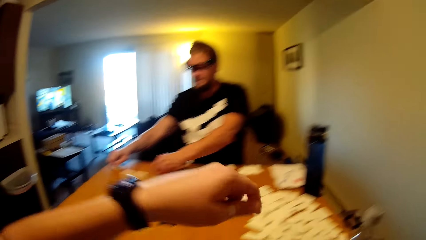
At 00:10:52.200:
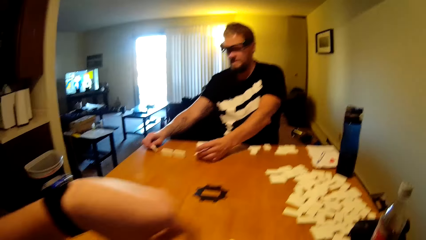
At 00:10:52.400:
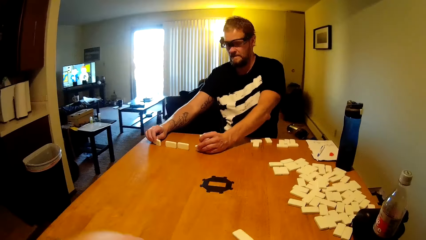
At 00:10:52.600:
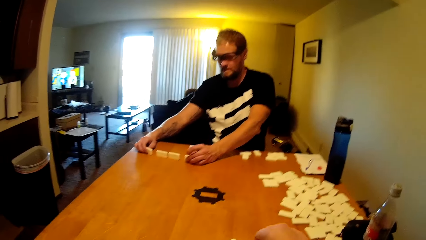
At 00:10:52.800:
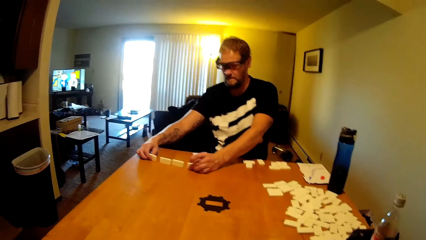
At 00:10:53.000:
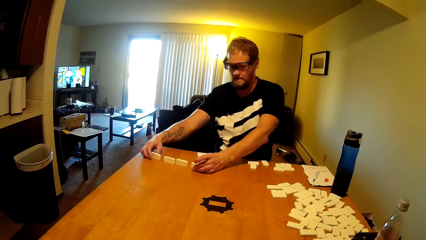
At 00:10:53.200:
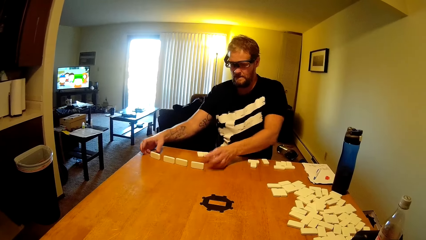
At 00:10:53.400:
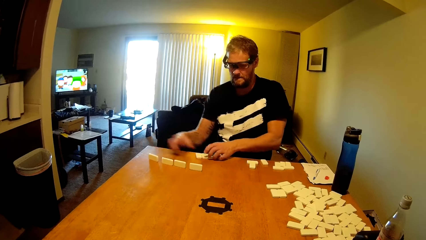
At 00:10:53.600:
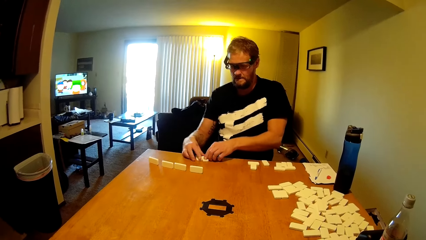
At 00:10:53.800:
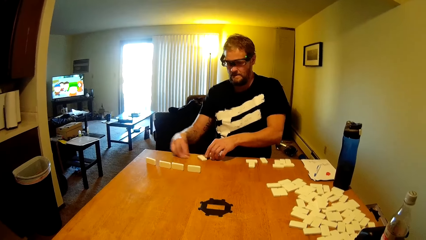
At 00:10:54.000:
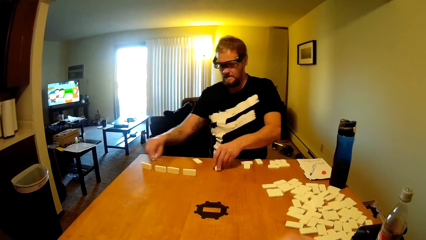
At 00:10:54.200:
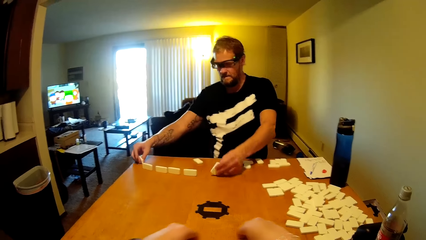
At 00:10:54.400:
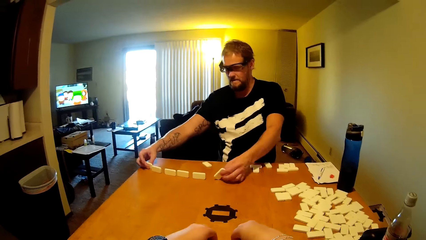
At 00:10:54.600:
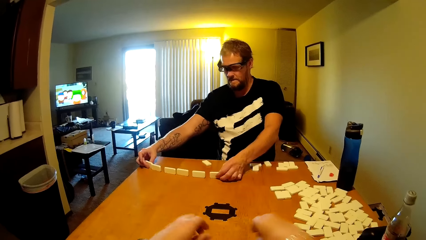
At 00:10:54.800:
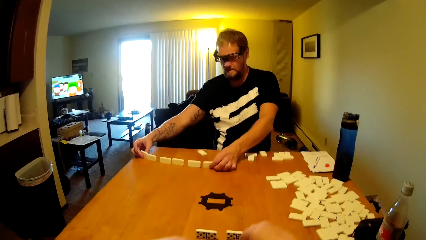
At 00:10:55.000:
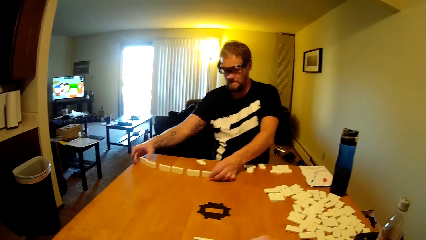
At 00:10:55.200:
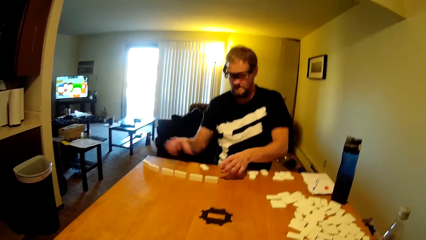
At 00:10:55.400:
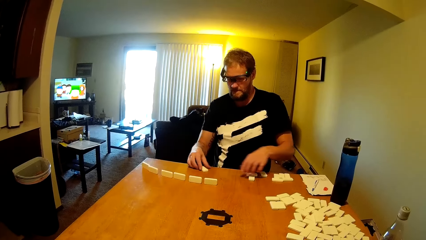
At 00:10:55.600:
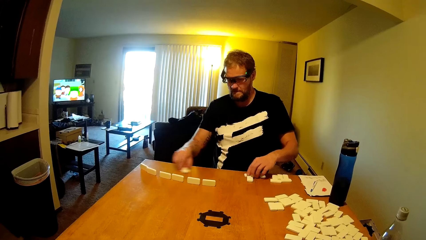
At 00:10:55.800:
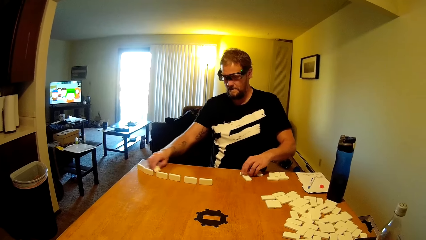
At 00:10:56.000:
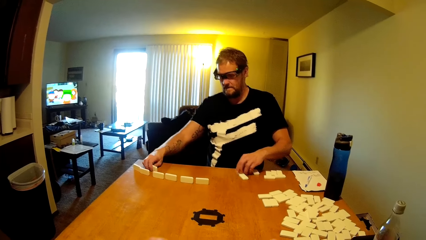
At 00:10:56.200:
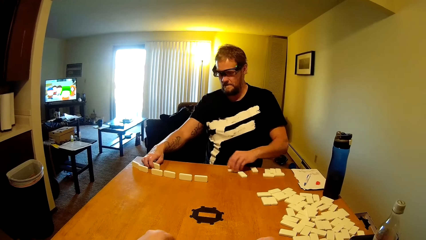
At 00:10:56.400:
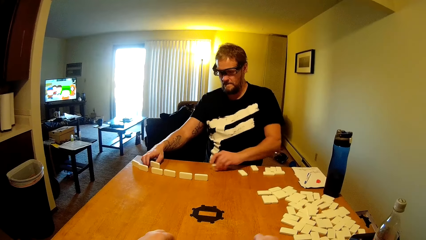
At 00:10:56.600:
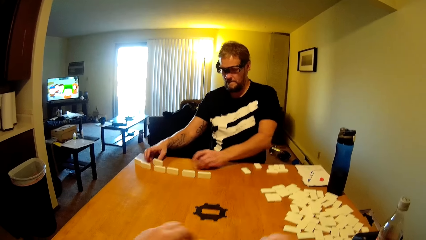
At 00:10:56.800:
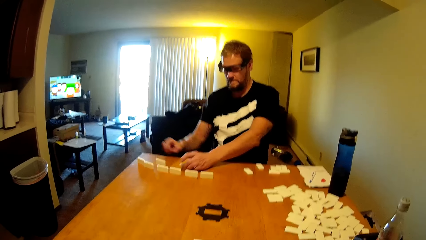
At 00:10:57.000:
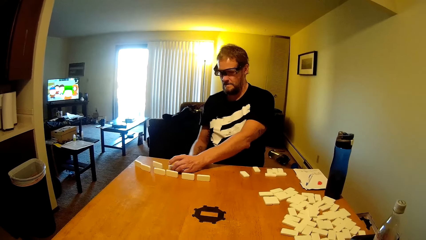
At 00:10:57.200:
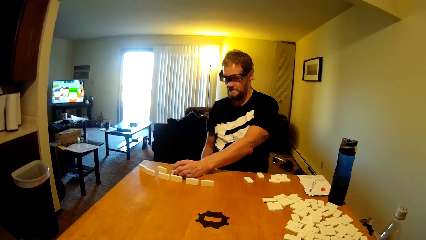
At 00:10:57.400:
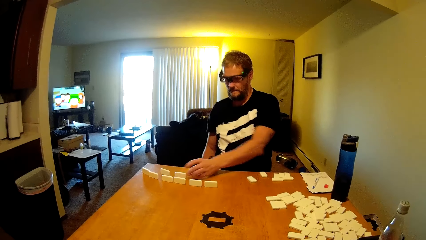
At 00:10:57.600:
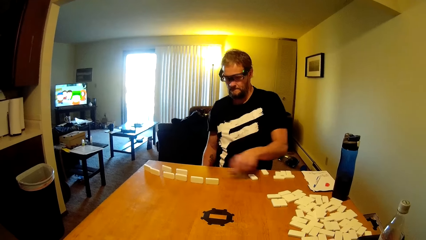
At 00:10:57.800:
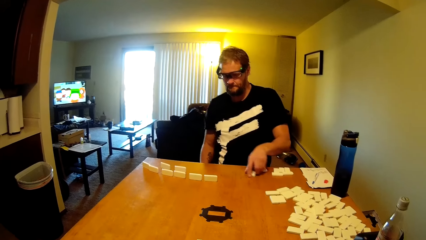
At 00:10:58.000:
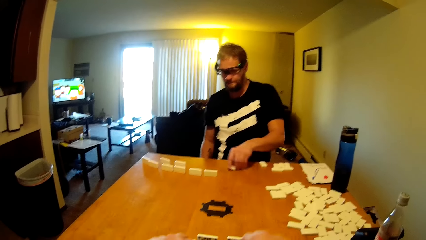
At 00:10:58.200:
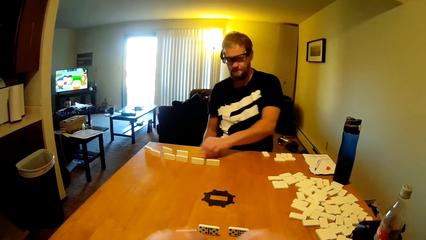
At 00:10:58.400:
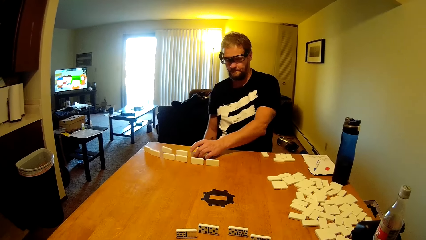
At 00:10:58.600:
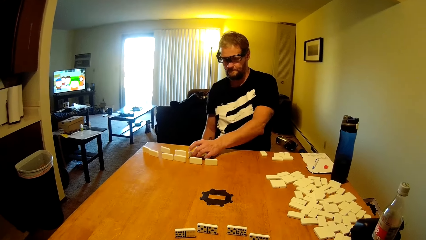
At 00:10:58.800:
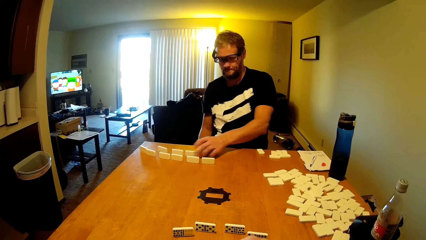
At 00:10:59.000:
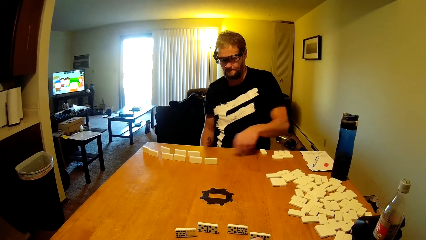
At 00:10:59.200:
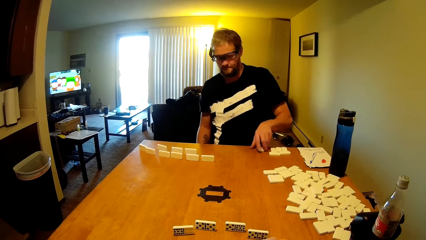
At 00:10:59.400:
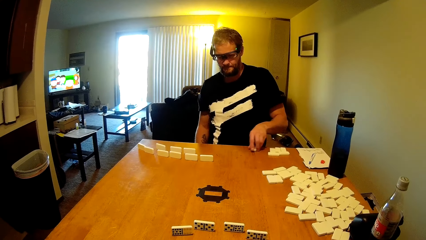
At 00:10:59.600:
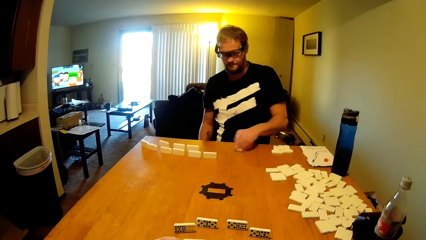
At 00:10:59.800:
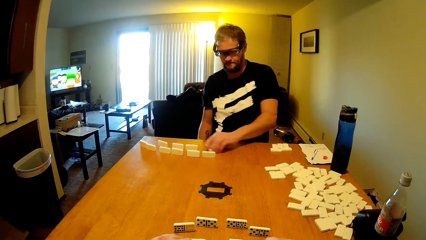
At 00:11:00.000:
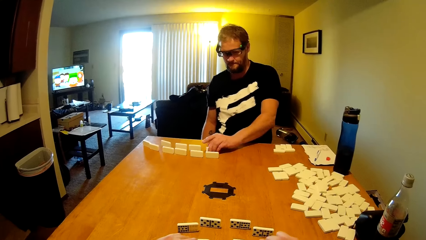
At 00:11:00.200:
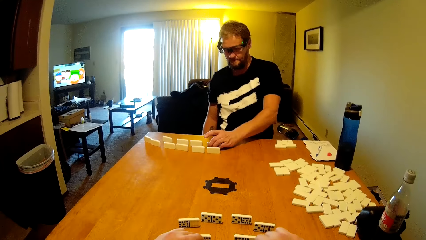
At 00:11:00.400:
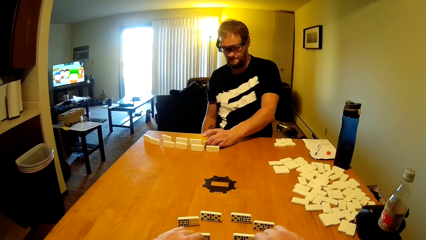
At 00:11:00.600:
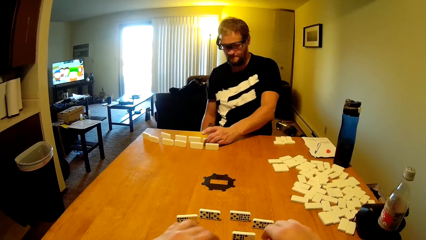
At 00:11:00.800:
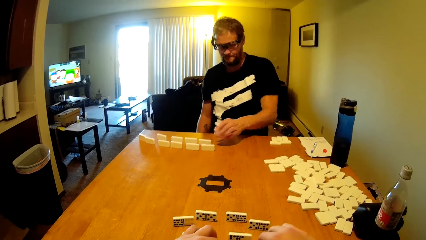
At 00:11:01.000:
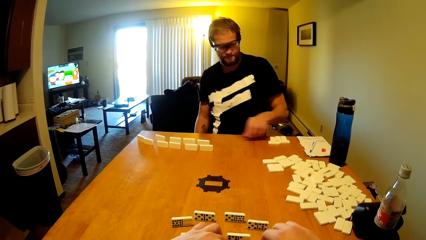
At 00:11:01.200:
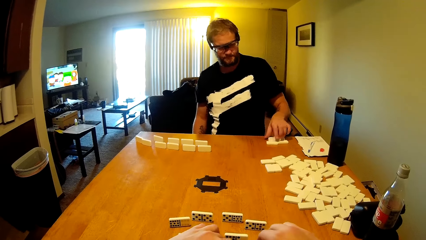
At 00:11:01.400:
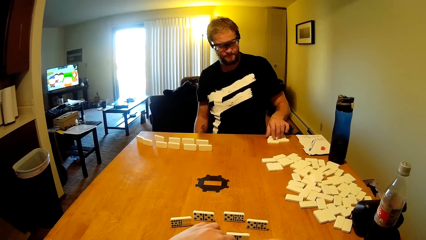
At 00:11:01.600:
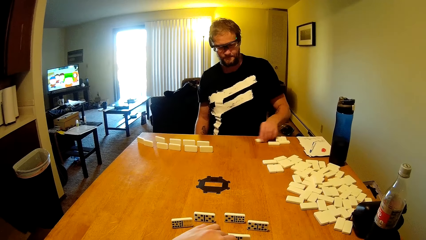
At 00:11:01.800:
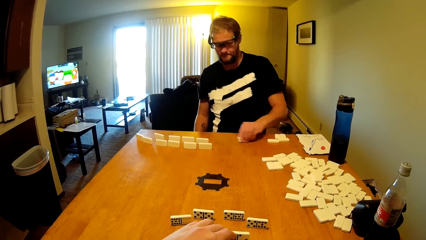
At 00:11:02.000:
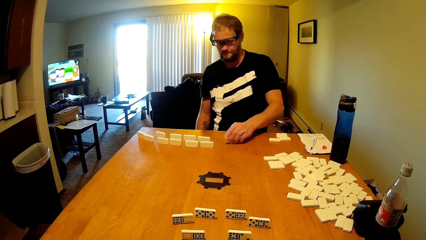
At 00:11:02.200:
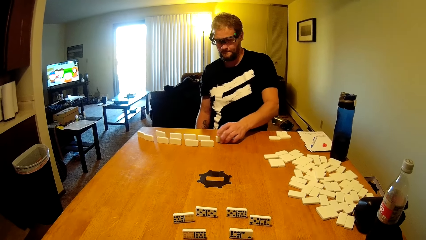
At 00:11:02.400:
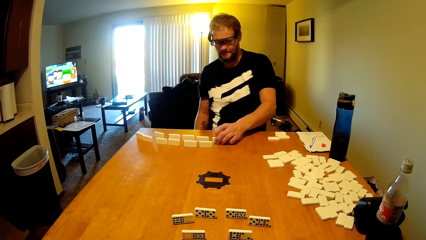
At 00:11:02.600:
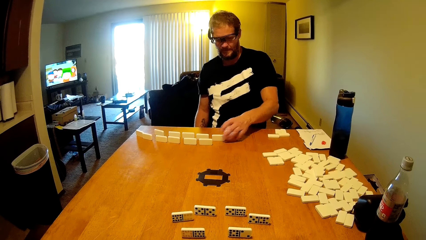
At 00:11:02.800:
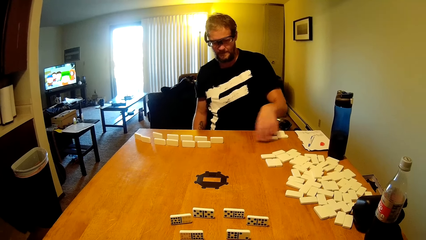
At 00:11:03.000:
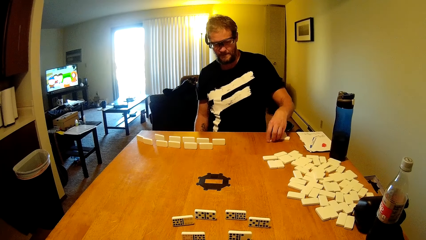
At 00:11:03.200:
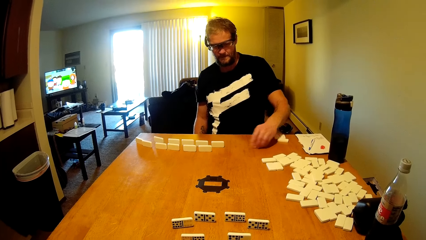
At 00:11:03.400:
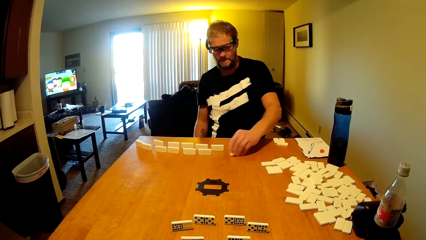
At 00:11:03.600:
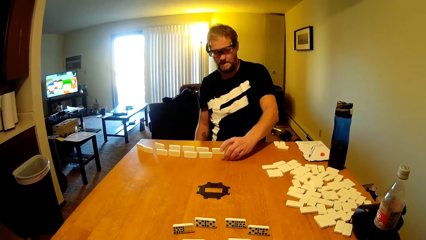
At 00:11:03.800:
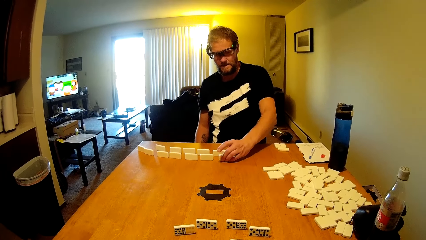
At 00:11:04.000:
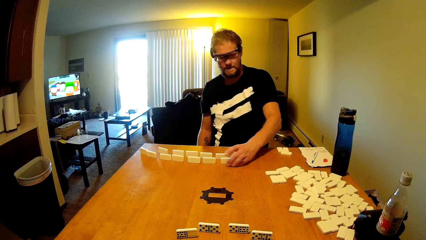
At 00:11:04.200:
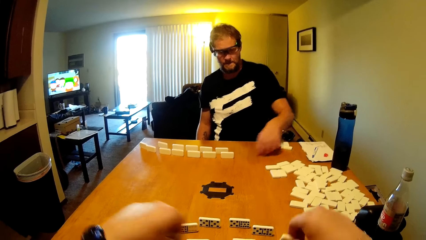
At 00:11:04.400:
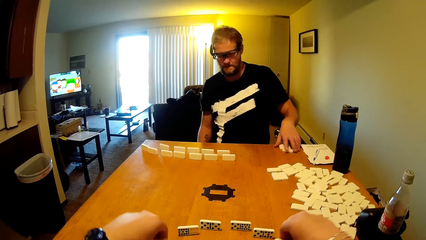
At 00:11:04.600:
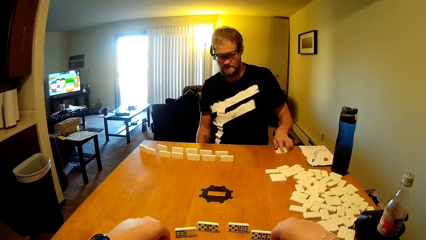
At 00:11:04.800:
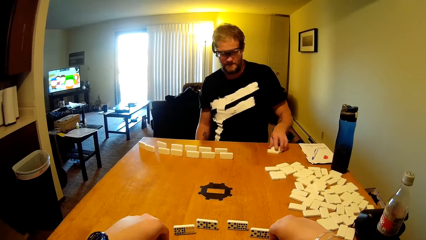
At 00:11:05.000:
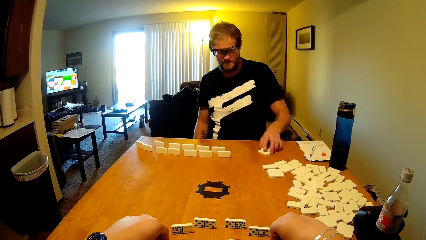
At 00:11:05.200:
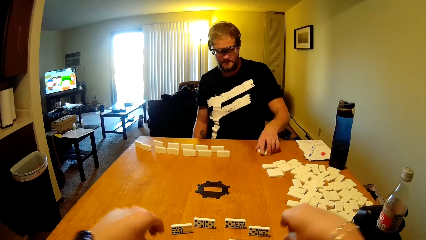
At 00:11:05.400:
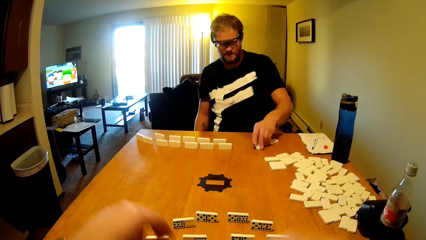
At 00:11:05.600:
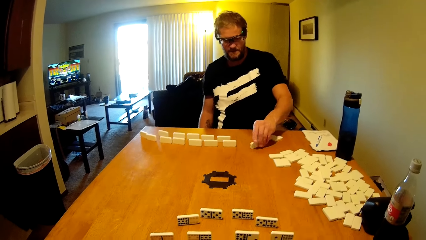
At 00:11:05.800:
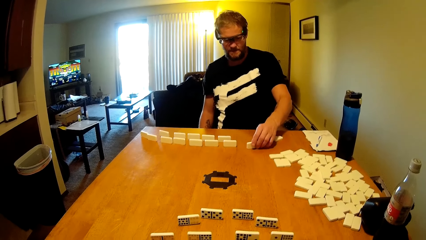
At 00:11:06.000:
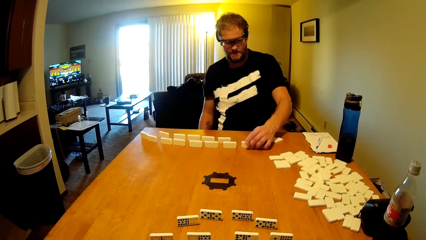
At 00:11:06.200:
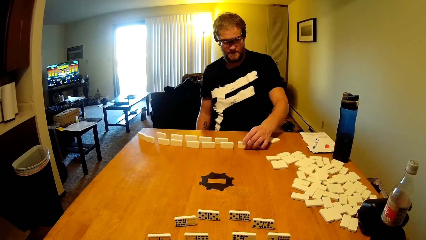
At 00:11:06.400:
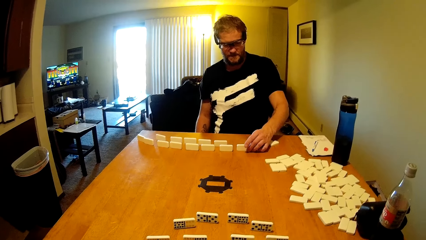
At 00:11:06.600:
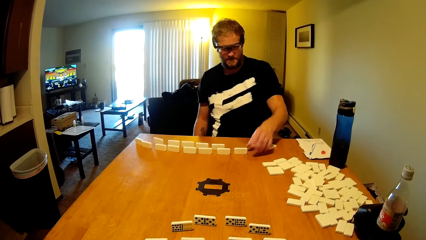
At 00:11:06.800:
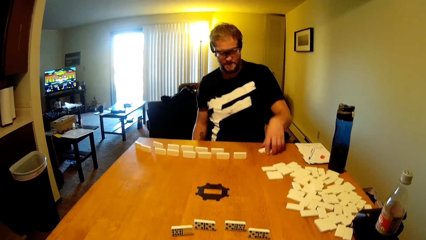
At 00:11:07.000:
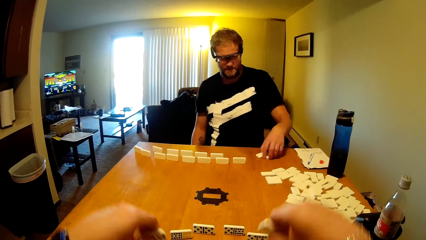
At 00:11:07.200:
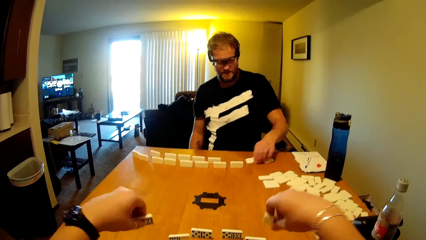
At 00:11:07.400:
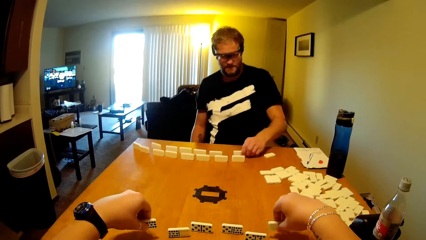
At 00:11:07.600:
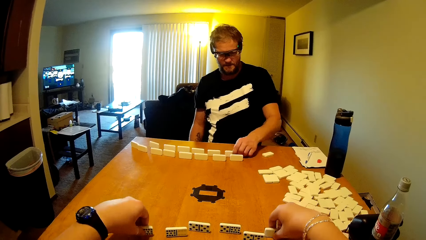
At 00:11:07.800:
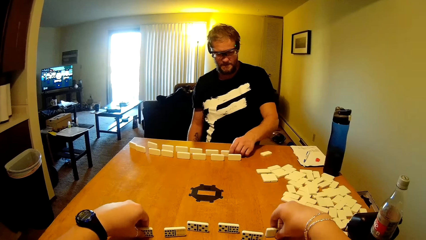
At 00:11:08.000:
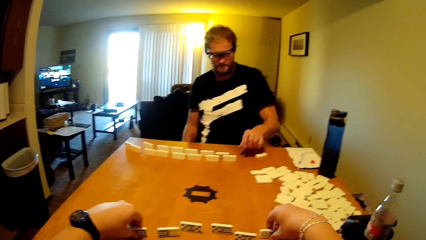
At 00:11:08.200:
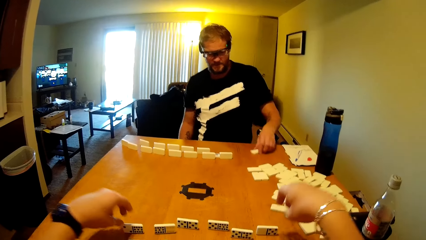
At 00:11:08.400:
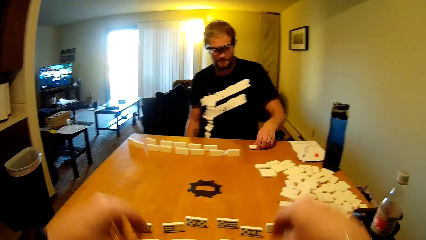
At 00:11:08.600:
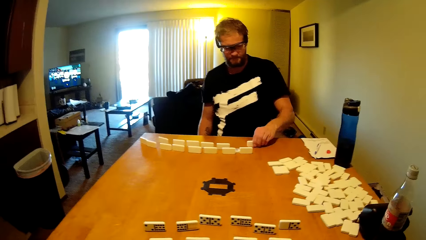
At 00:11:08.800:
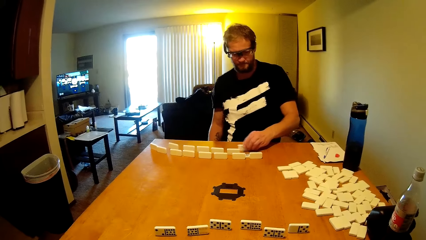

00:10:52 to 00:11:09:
The camera wearer puts down the hand. A person arranges the dominoes card. The camera wearer arranges the dominoes card. The person arranges the dominoes card. The camera wearer arranges the dominoes card. The person arranges the dominoes card. The camera wearer arranges the dominoes card.
